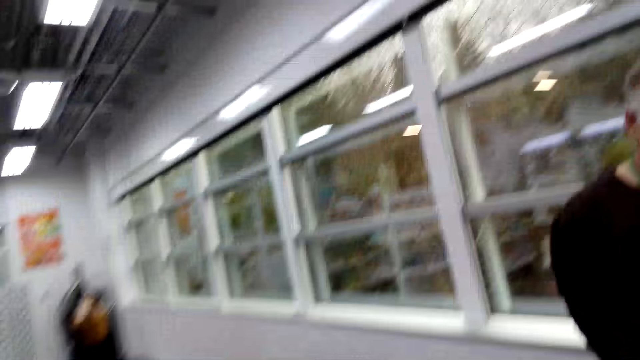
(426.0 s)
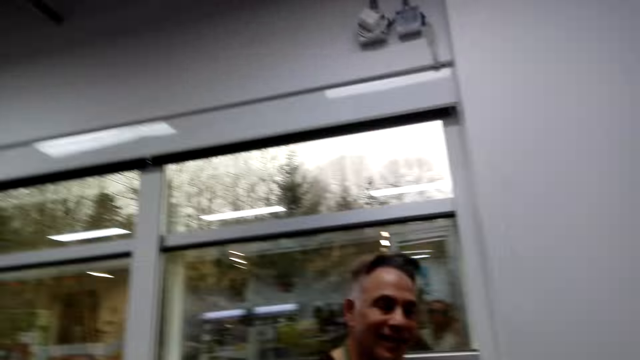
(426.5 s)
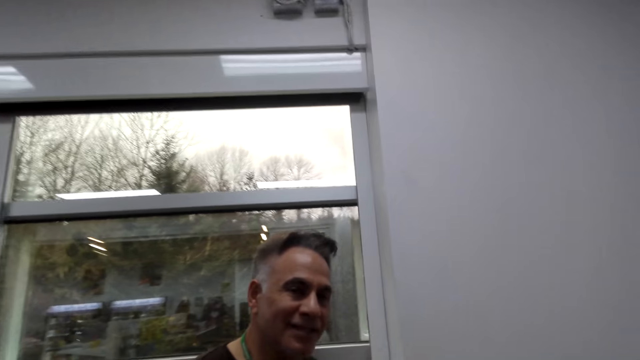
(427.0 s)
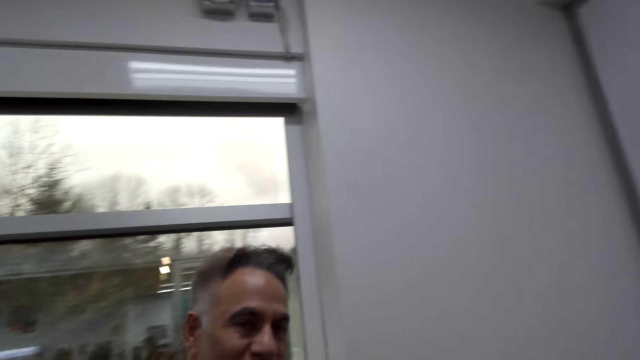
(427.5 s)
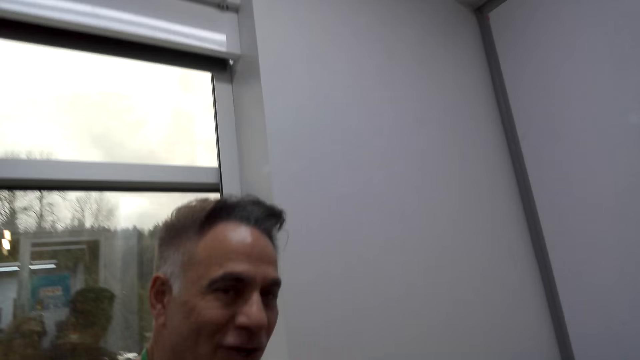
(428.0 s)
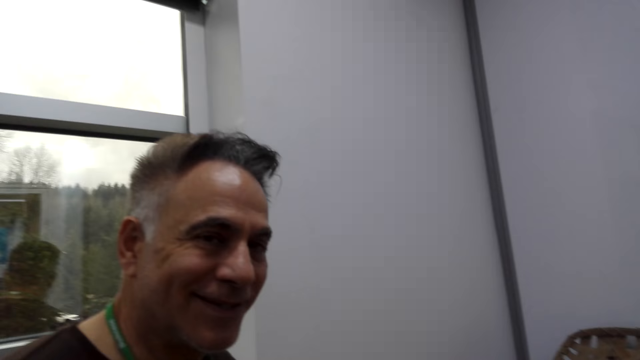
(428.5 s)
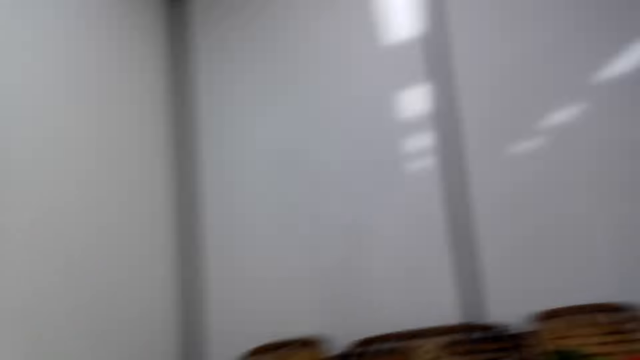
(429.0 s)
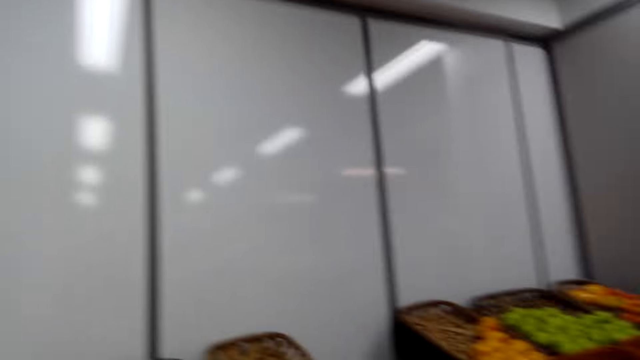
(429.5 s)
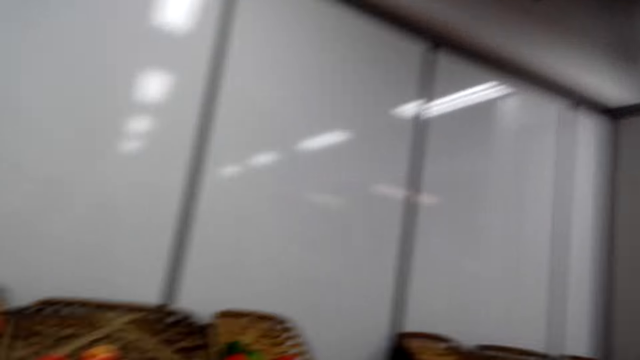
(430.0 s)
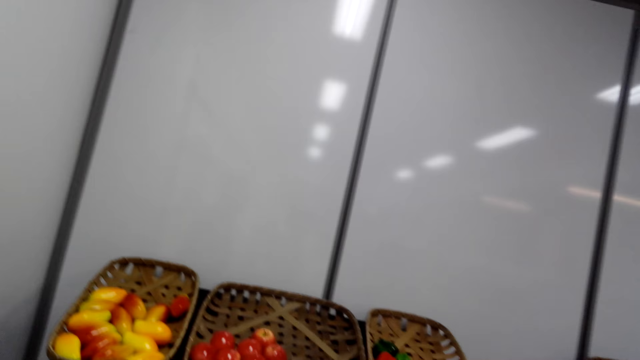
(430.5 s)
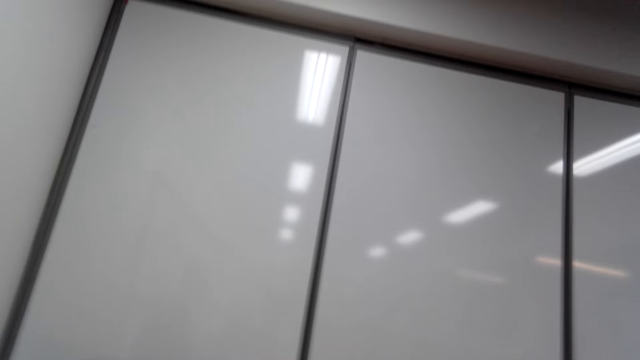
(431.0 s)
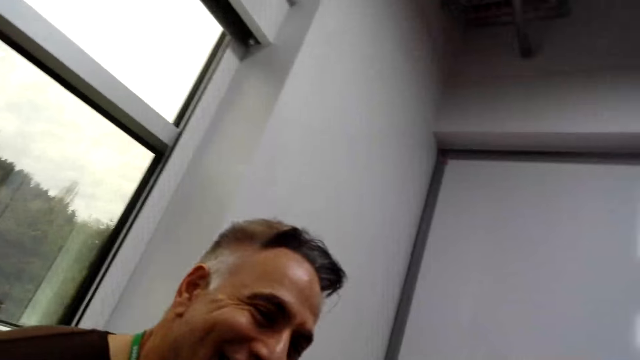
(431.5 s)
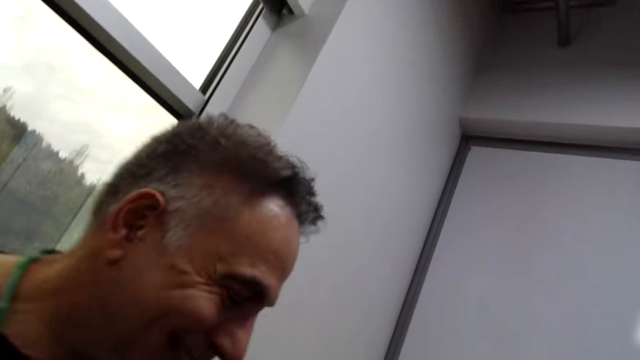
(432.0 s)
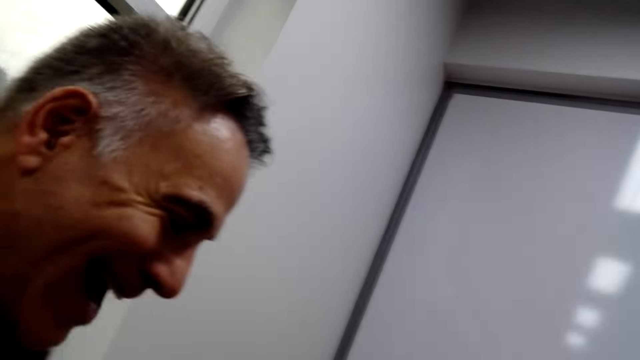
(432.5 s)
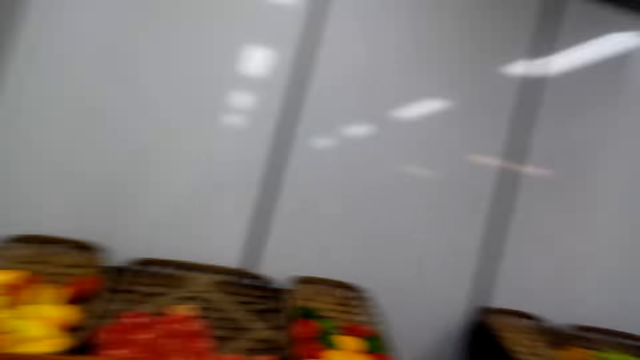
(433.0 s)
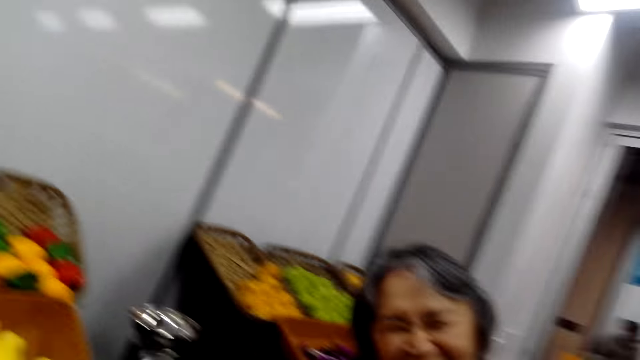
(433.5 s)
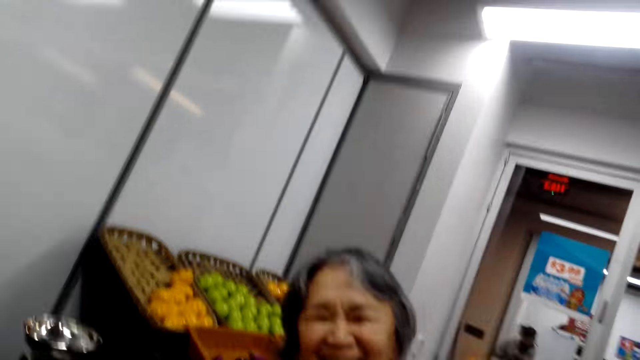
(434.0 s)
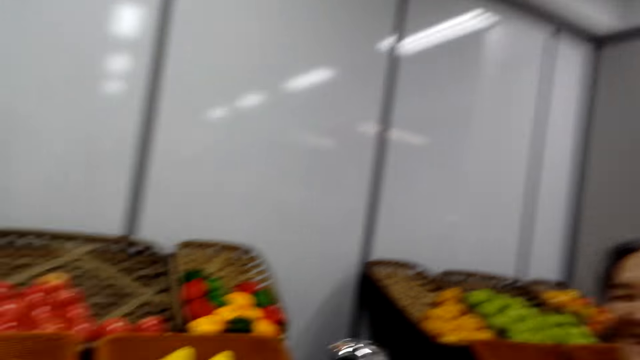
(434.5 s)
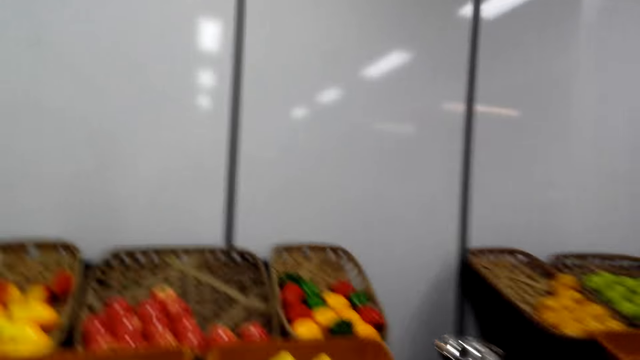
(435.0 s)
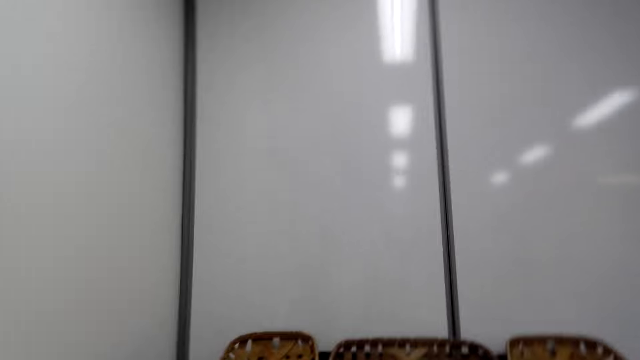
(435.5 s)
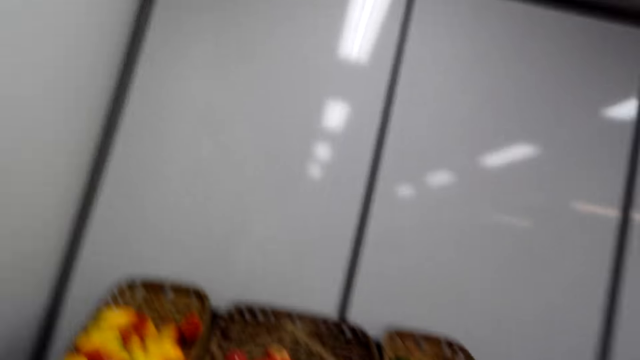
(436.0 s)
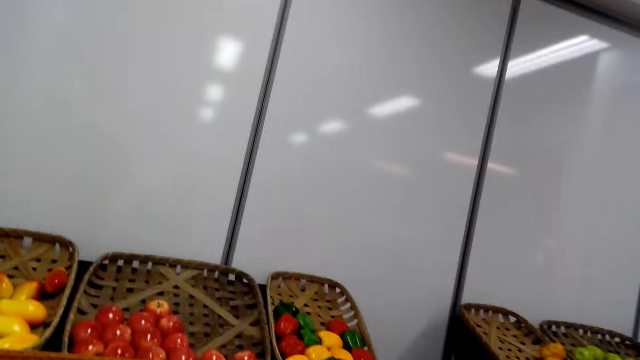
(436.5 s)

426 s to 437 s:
The camera wearer dialogues with a man. They turn around the room.

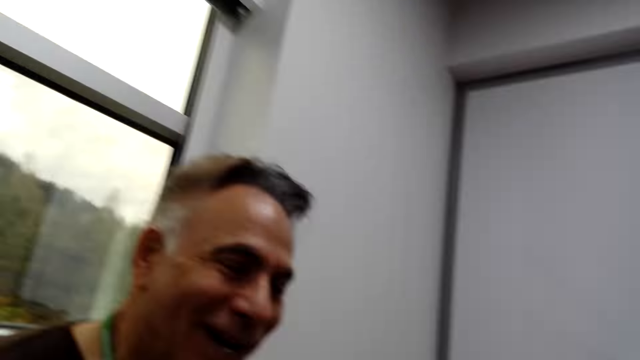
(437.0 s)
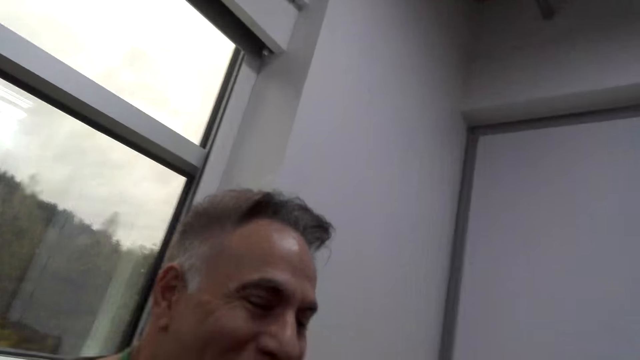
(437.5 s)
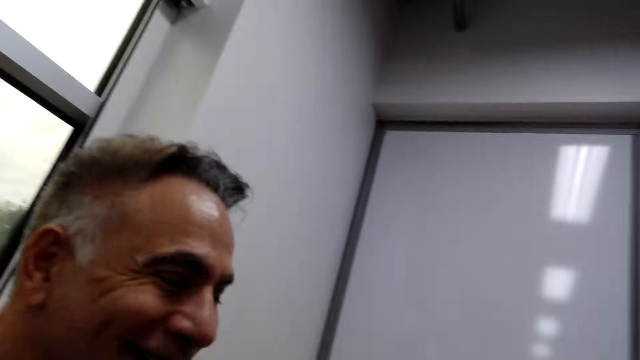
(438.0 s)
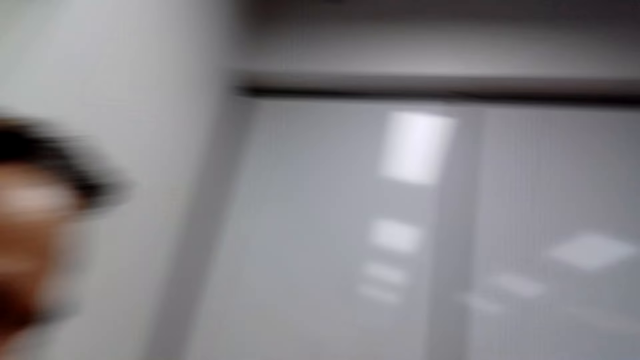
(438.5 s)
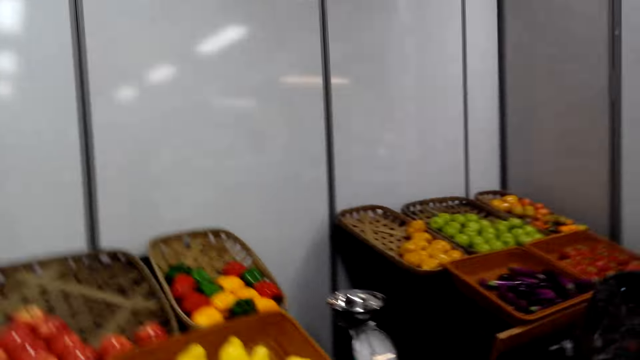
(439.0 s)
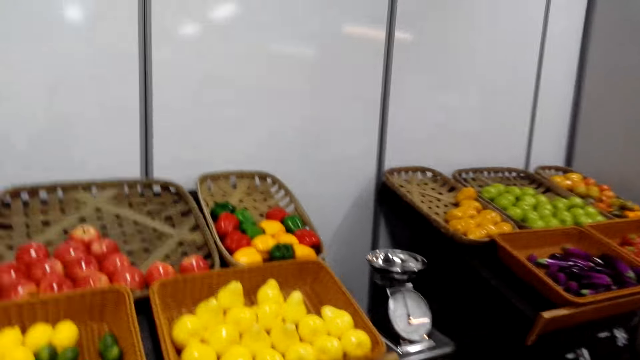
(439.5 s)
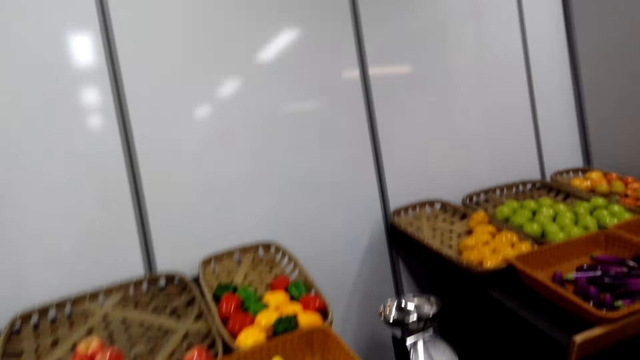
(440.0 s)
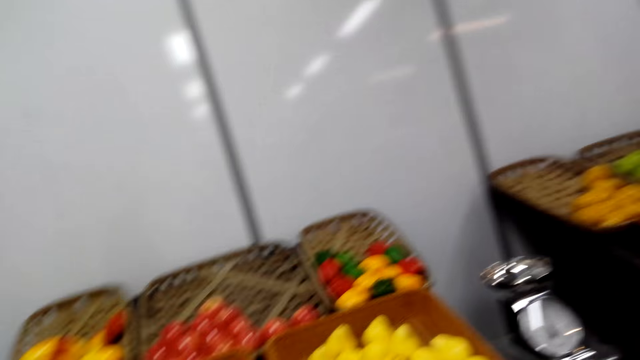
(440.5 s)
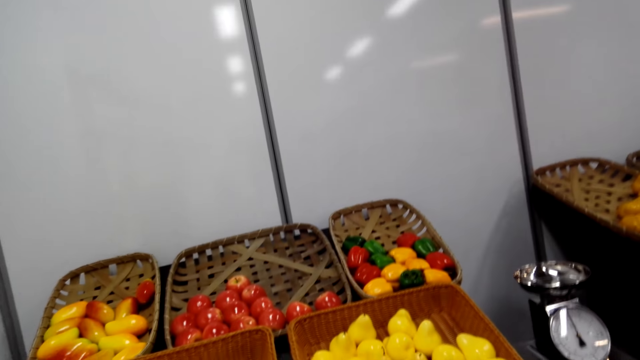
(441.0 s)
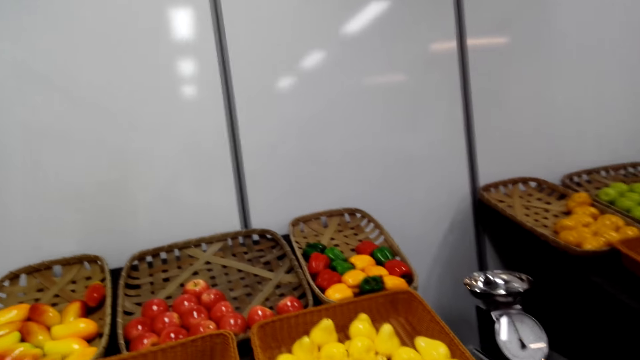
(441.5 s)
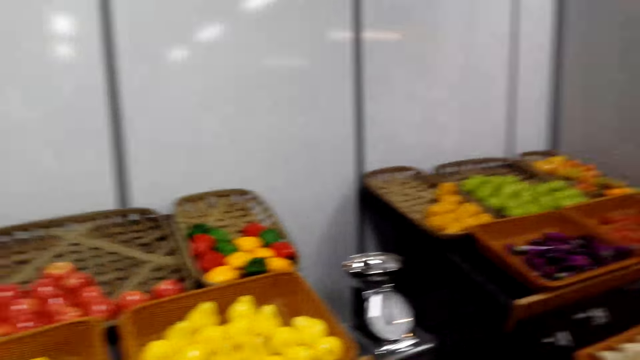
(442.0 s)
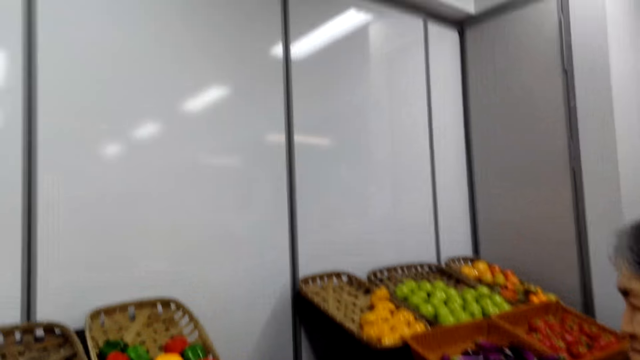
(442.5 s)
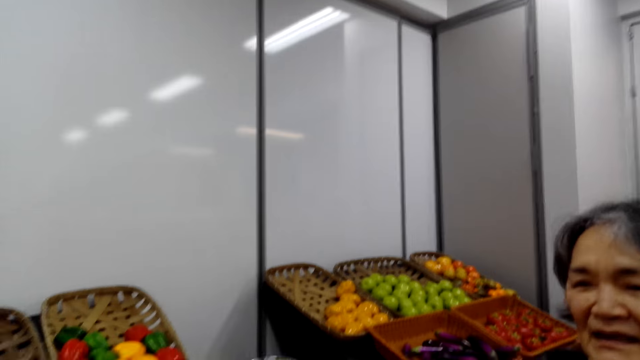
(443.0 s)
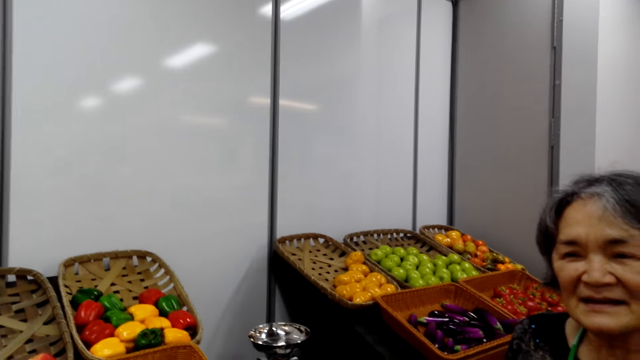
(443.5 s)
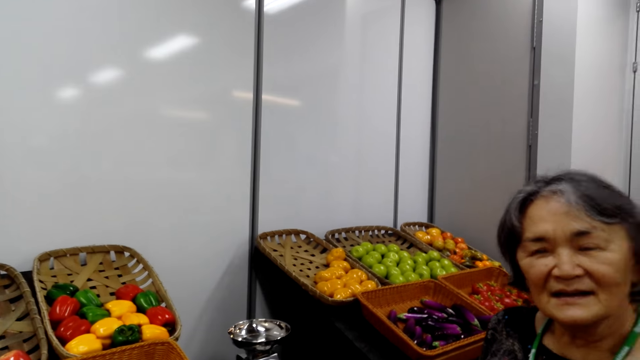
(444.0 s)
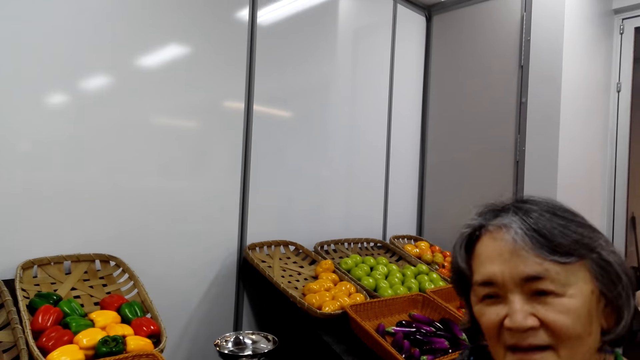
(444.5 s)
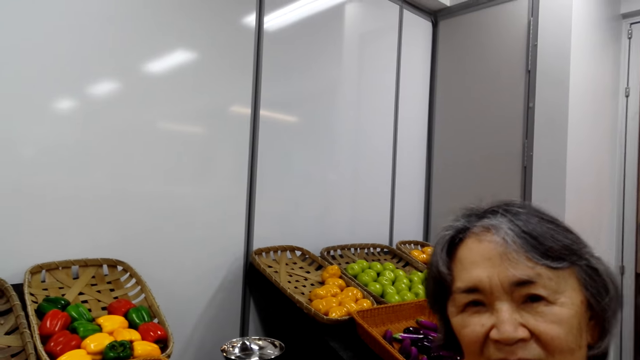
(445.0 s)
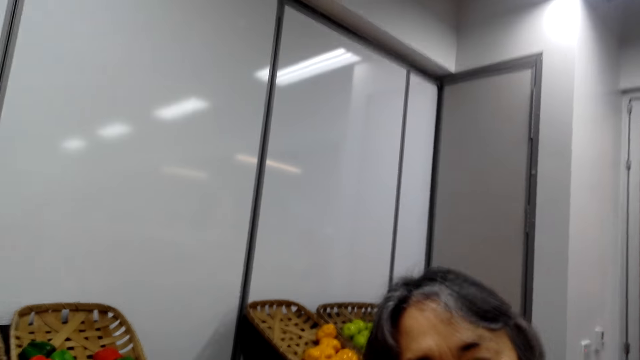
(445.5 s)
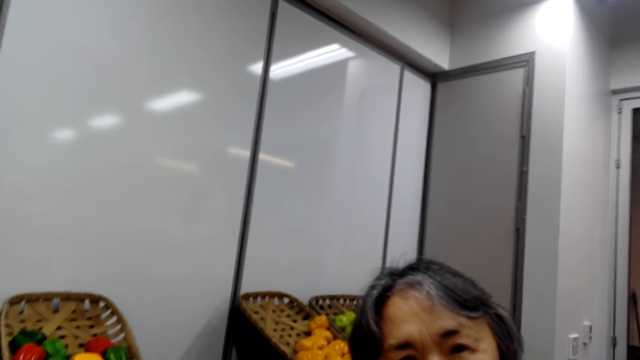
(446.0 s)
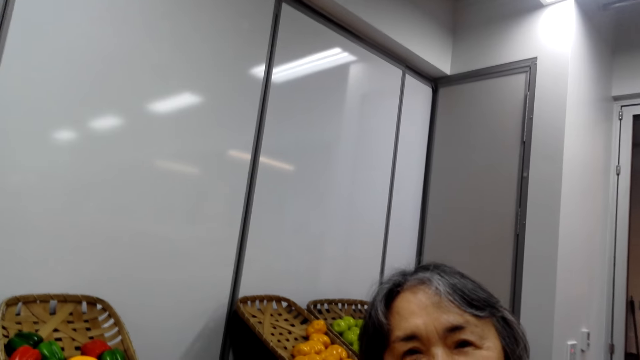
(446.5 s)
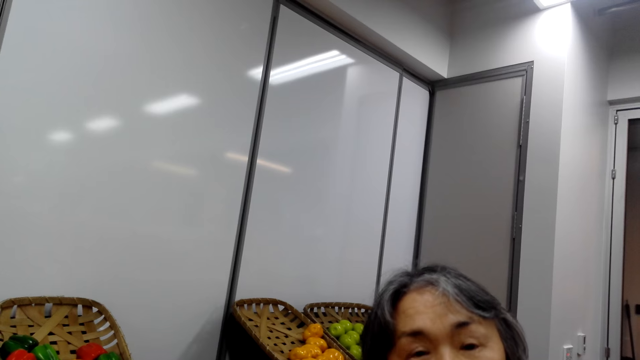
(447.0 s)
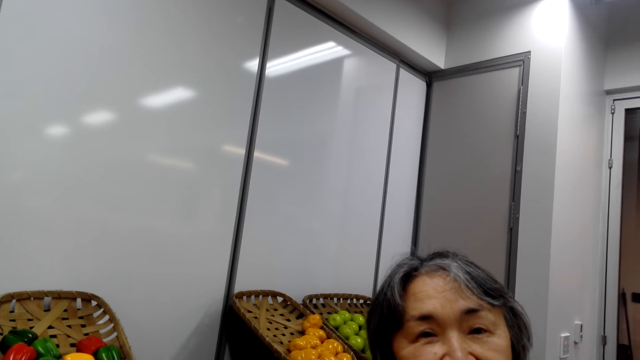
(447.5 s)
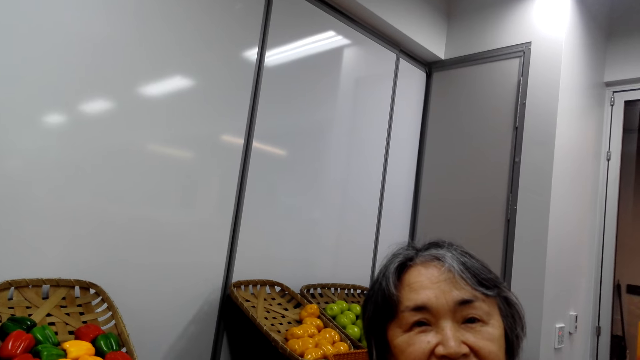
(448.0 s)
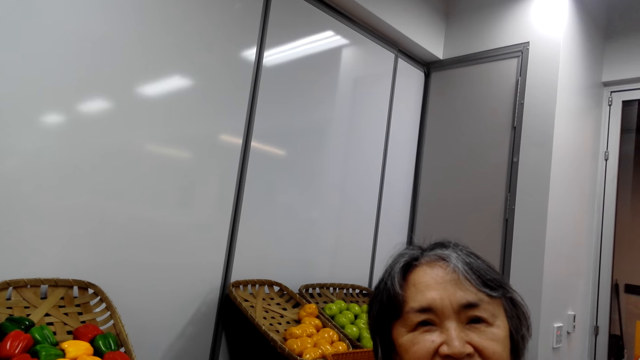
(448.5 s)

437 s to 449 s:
The camera wearer dialogues with a woman.
